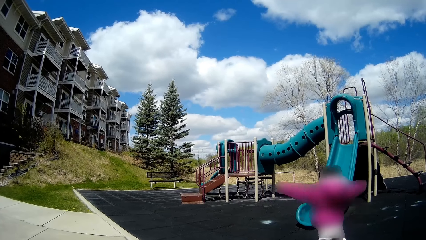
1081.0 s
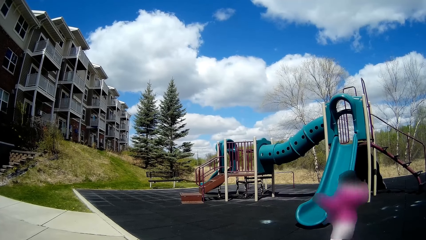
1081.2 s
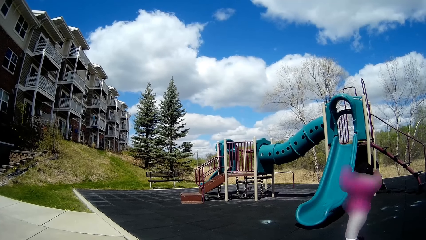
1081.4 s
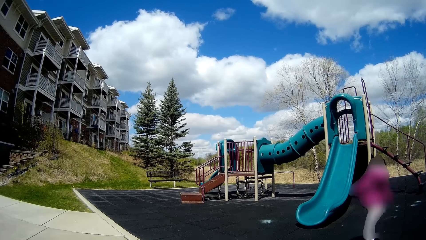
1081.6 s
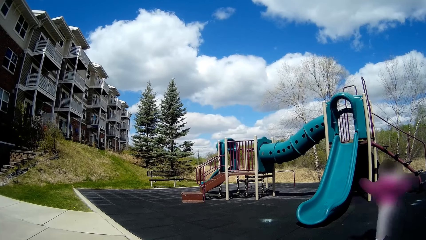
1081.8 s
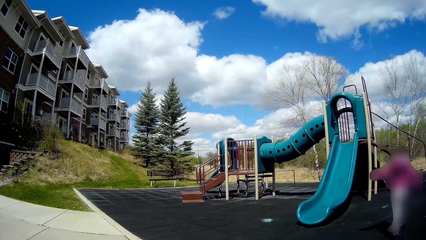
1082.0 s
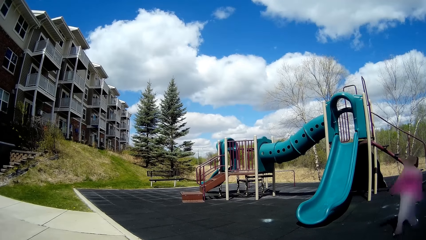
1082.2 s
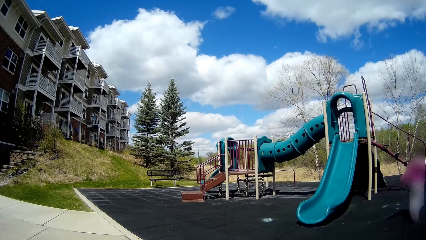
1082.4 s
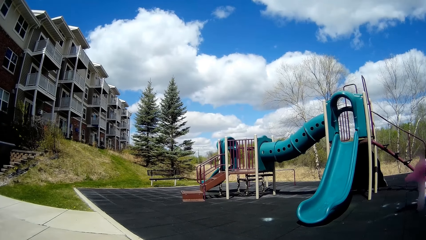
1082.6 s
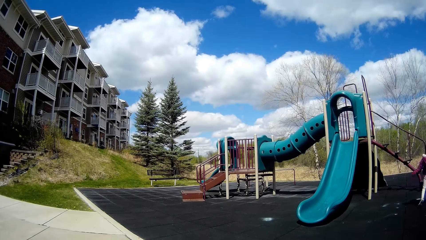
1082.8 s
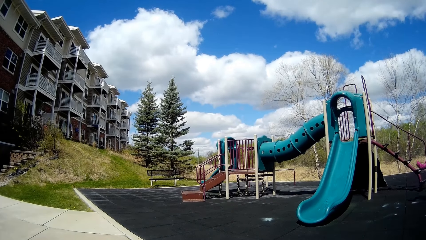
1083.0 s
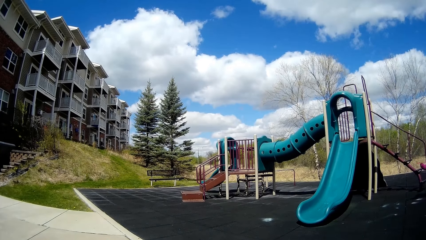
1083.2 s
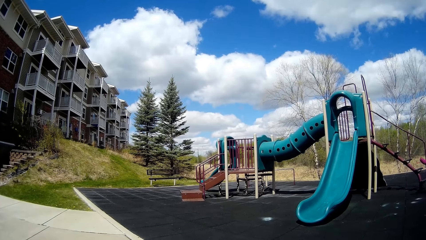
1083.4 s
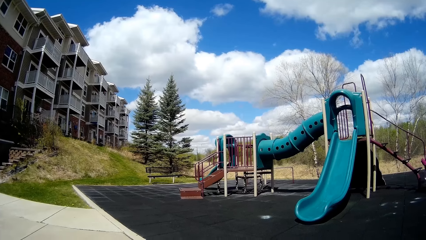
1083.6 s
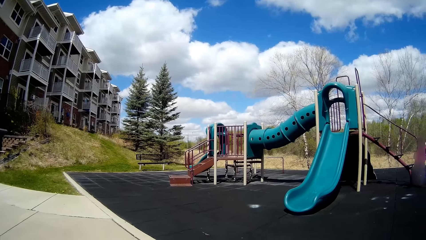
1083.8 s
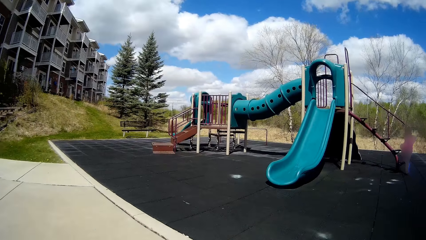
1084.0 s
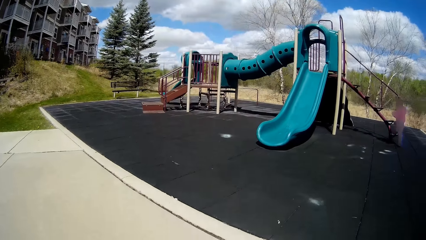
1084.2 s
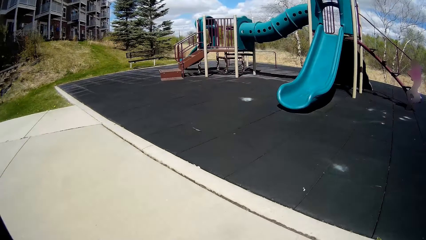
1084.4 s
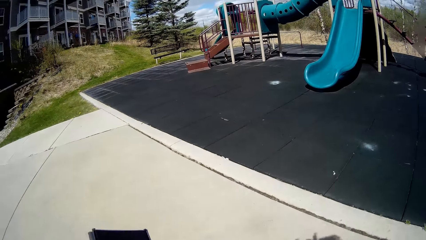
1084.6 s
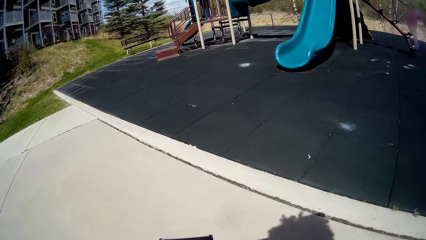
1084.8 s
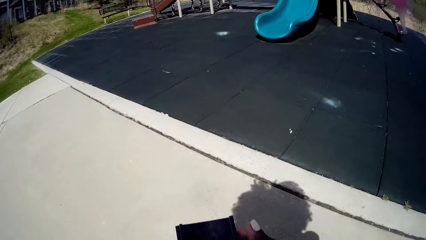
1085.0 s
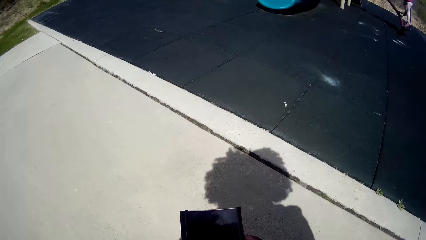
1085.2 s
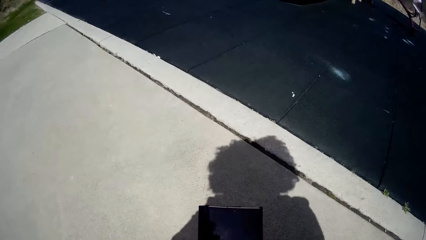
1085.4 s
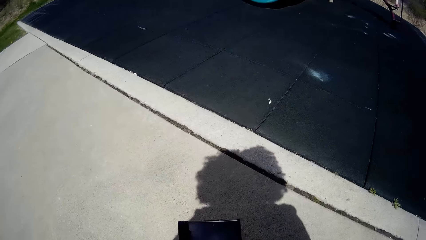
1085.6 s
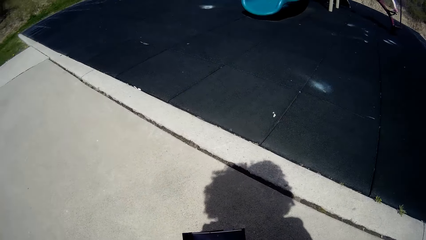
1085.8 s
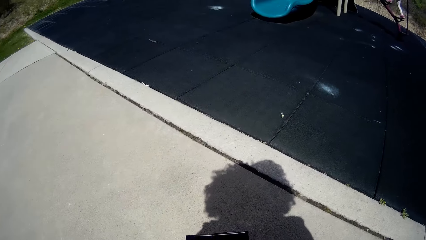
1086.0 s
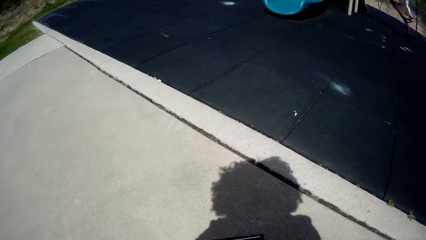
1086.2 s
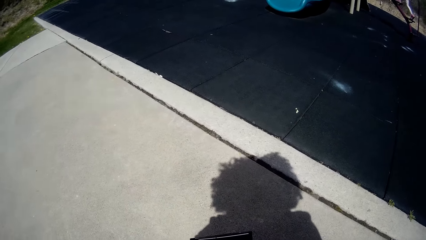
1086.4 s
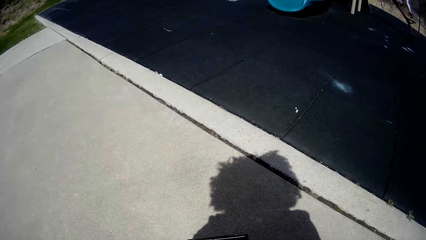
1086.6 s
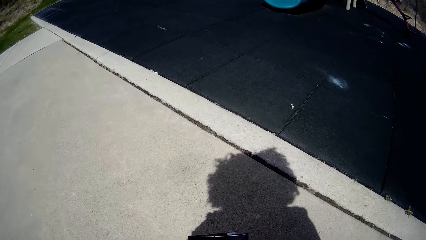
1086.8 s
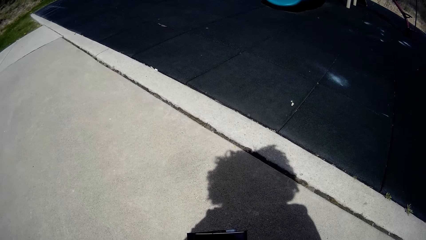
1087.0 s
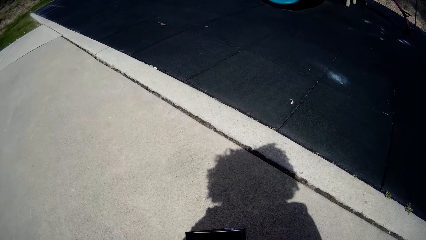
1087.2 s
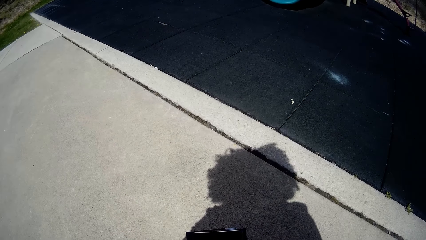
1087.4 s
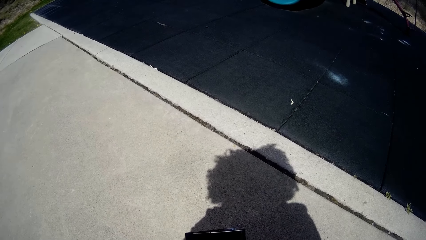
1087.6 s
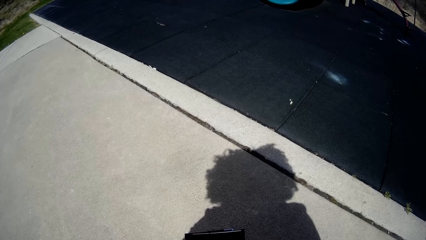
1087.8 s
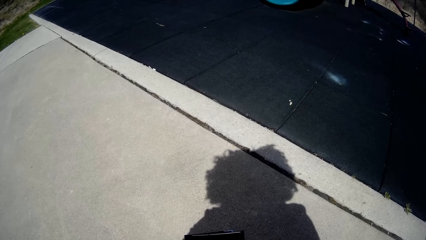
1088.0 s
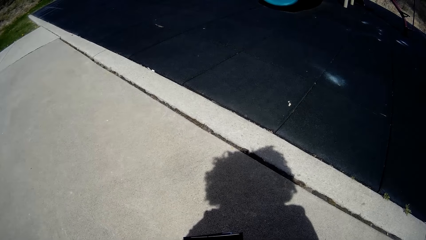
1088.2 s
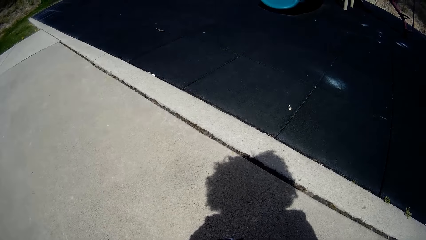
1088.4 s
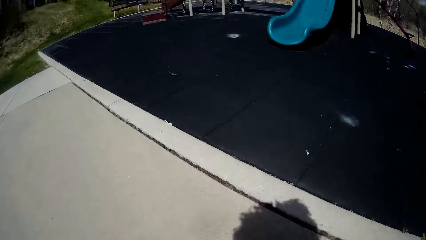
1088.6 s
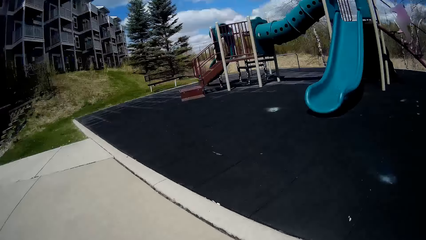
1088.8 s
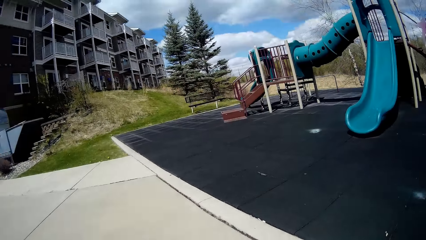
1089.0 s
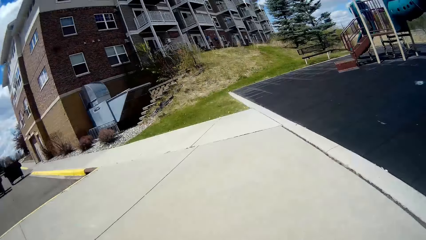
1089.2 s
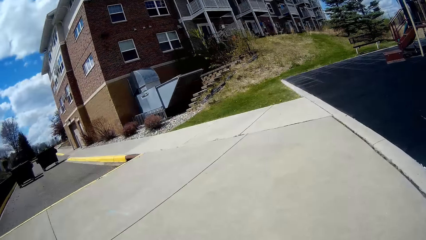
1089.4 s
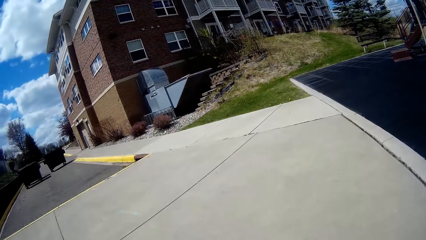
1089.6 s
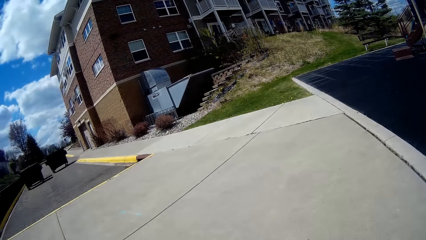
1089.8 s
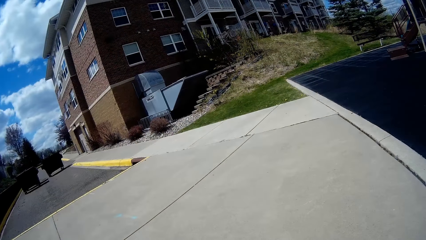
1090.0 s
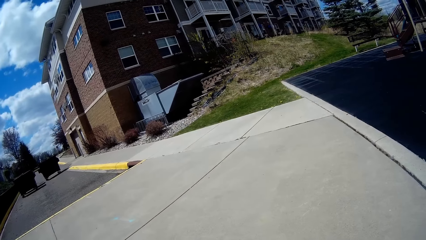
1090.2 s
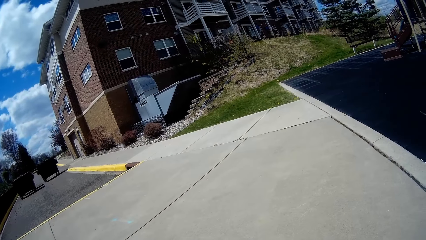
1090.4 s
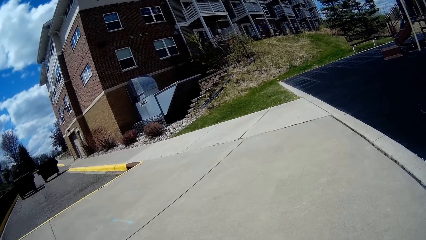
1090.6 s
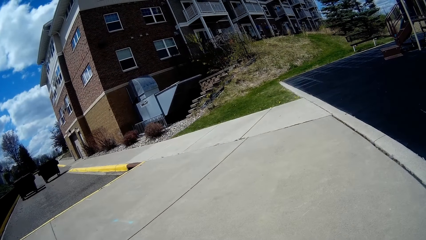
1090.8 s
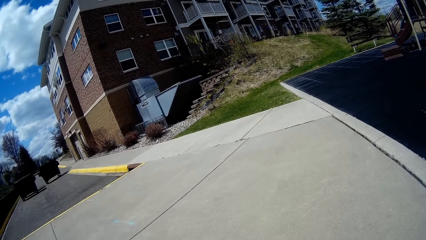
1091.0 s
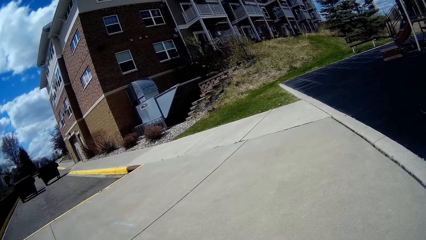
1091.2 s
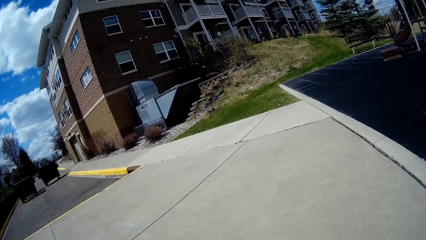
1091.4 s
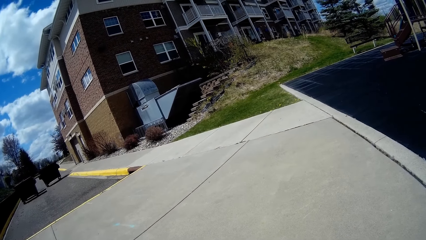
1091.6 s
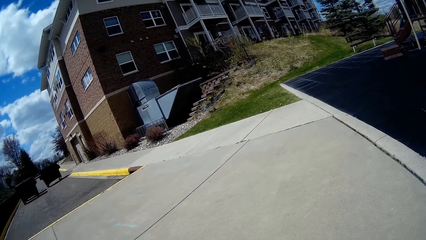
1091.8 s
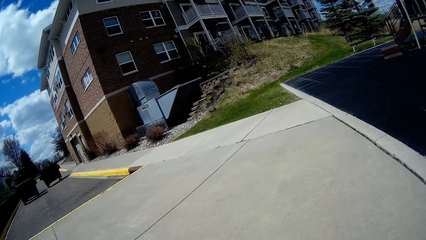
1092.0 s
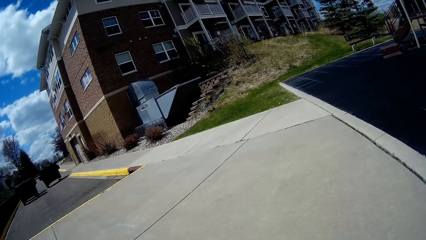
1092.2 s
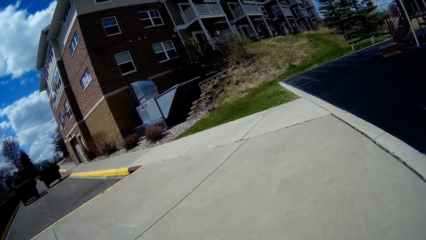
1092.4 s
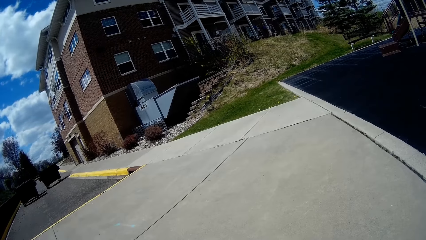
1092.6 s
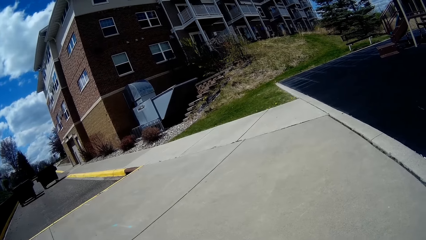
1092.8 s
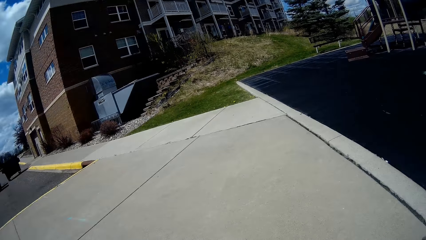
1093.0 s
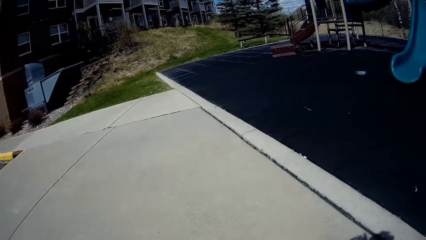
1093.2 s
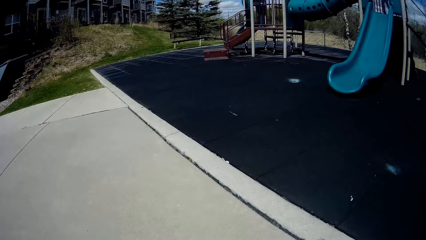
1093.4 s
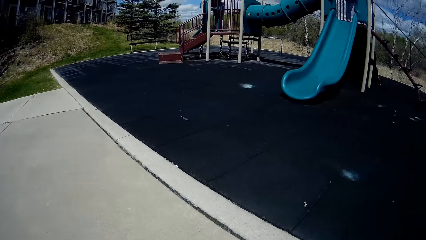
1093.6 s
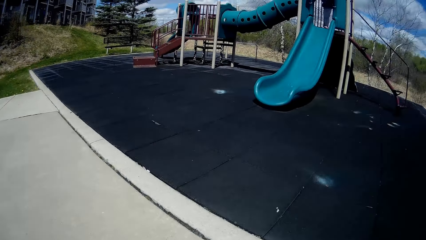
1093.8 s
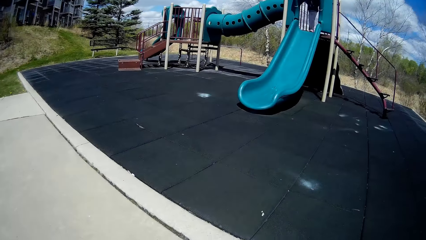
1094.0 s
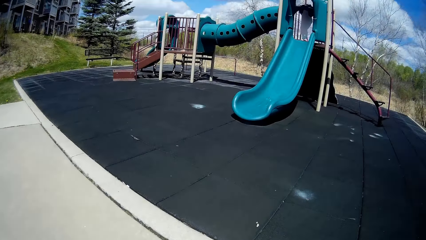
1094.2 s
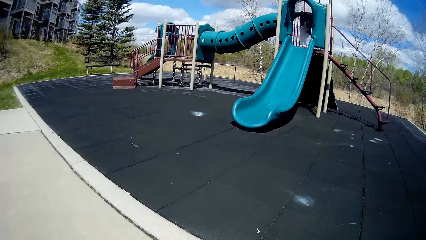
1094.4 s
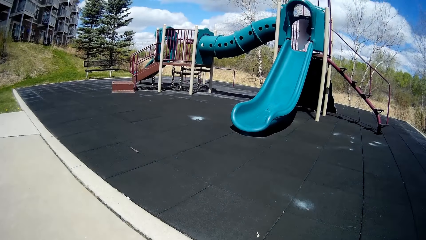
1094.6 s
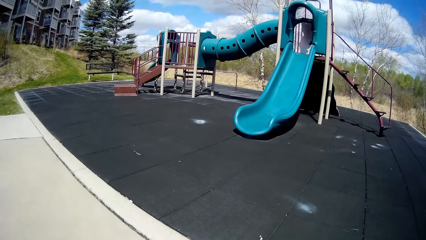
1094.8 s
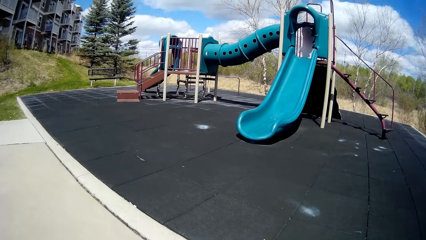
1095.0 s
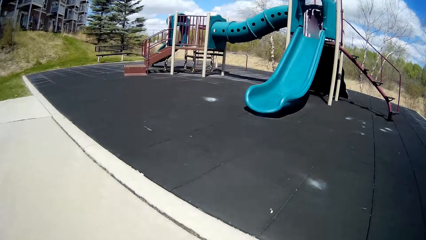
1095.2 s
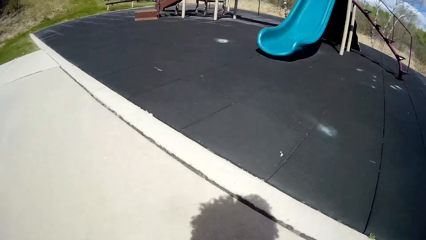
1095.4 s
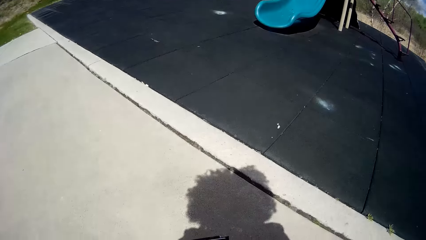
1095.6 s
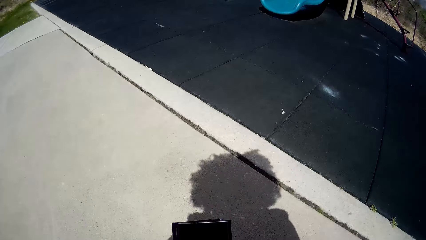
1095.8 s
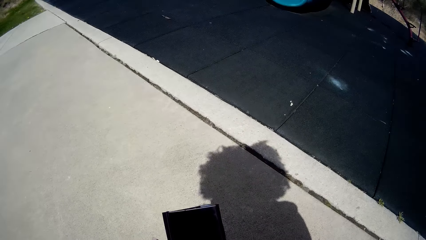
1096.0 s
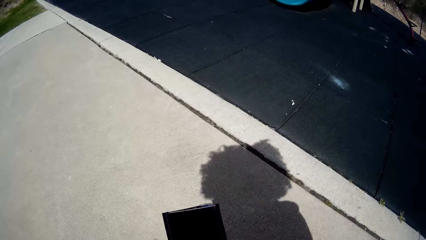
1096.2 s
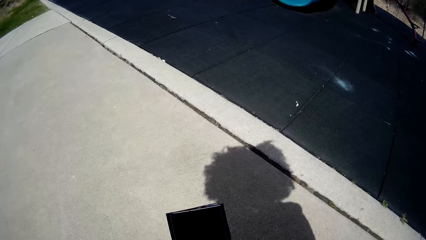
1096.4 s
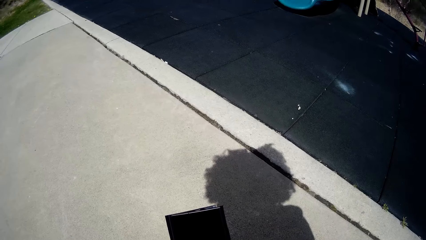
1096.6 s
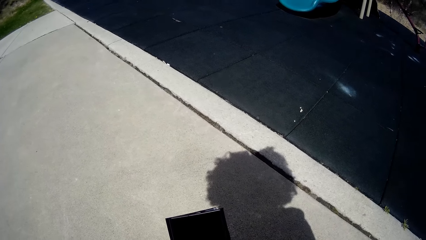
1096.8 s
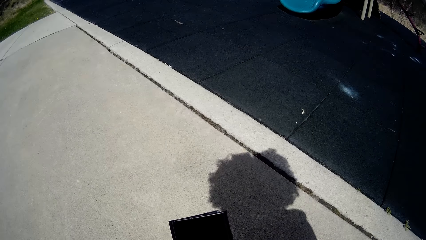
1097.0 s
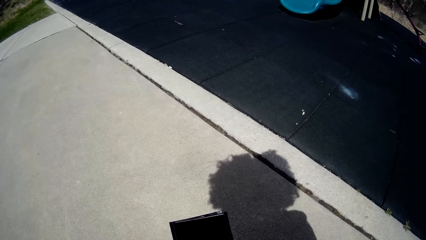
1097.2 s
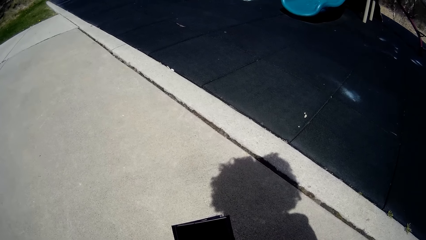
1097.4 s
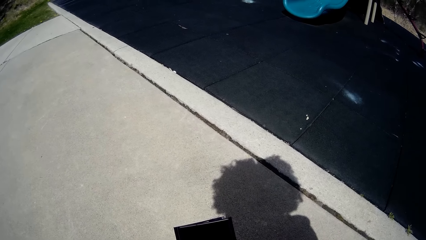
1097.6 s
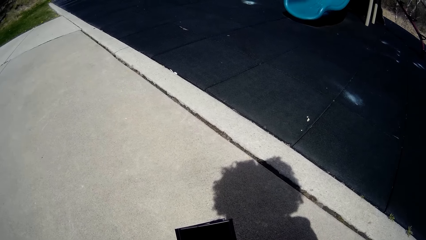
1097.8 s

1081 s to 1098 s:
The camera wearer looks at a phone. They talk and look around. They talk, look at a person, and scroll the phone on the hand.
